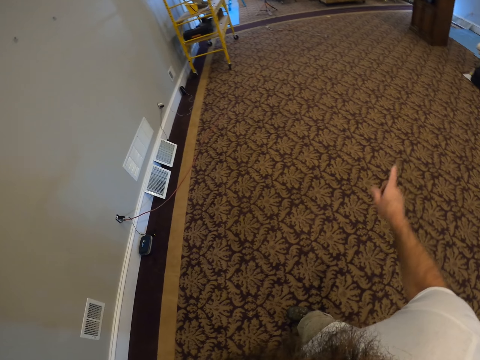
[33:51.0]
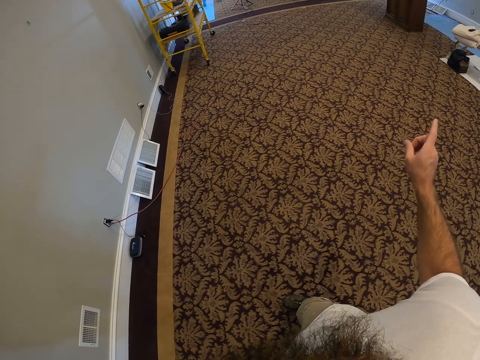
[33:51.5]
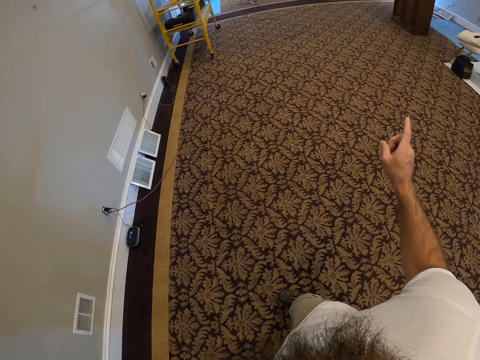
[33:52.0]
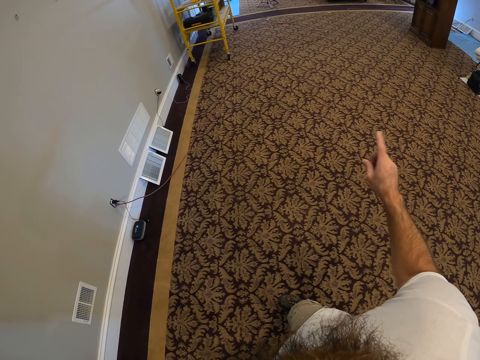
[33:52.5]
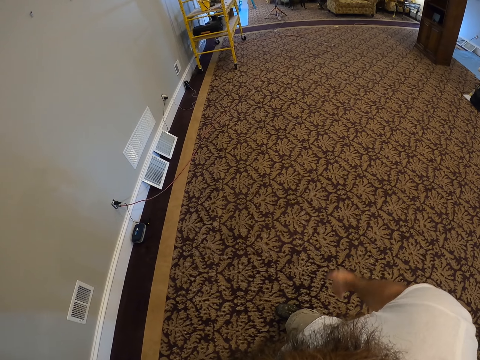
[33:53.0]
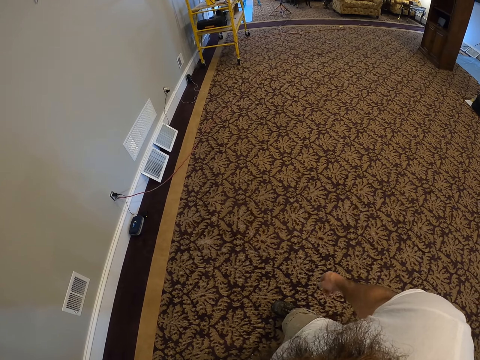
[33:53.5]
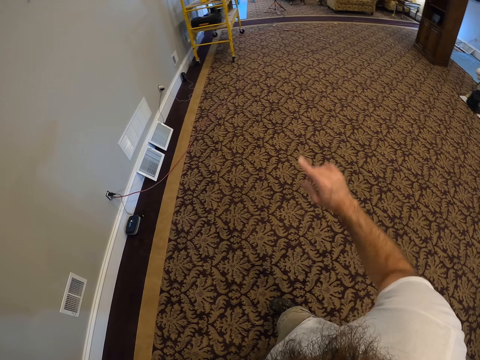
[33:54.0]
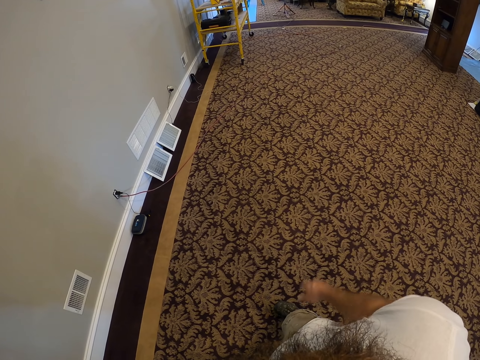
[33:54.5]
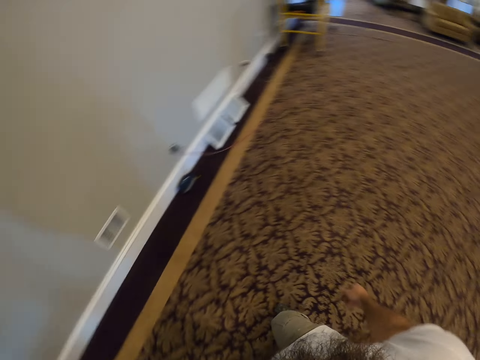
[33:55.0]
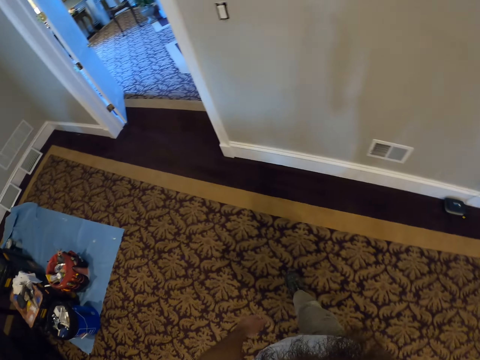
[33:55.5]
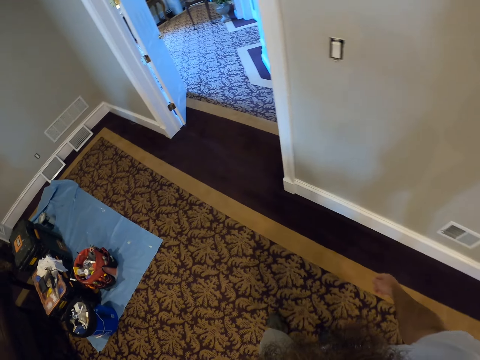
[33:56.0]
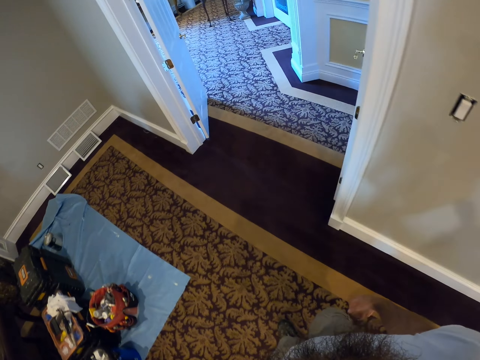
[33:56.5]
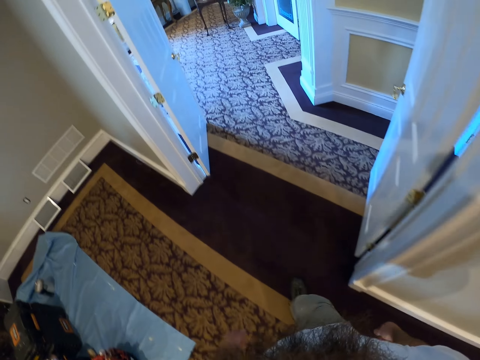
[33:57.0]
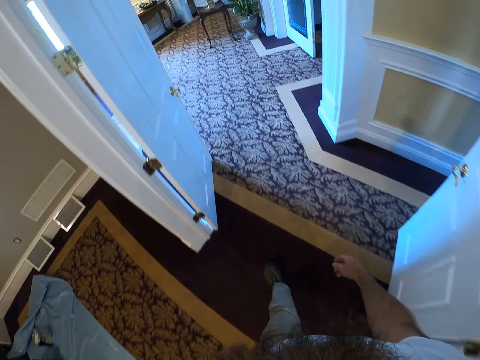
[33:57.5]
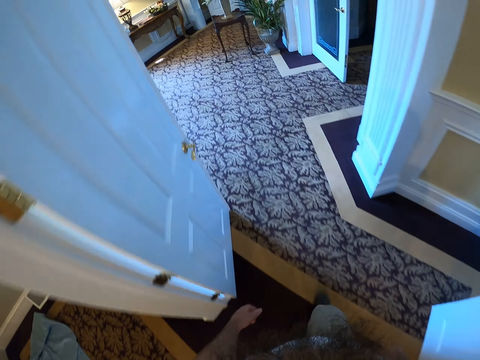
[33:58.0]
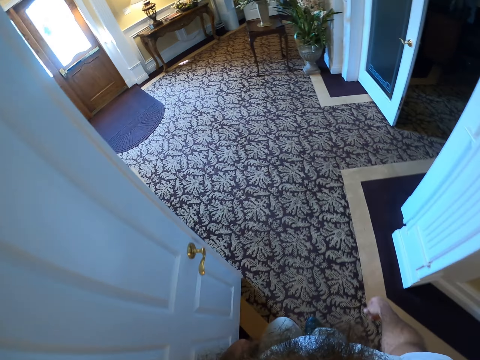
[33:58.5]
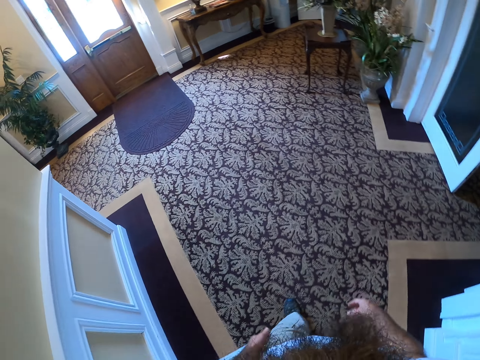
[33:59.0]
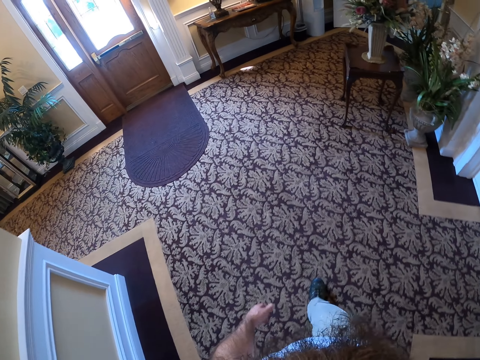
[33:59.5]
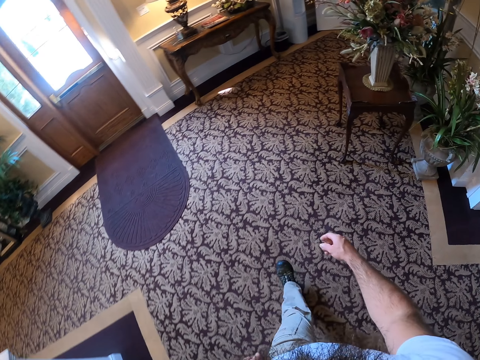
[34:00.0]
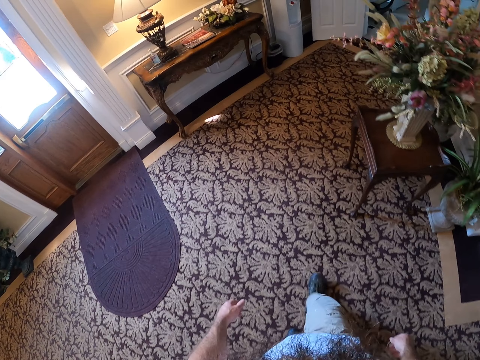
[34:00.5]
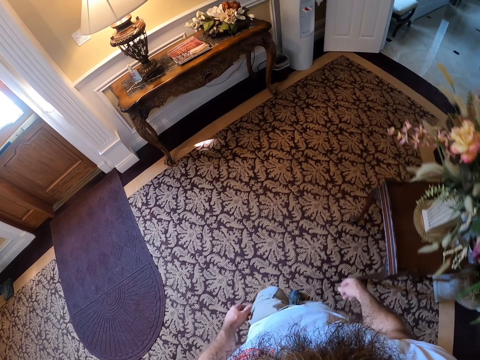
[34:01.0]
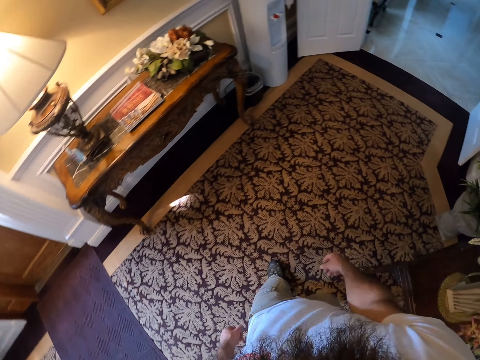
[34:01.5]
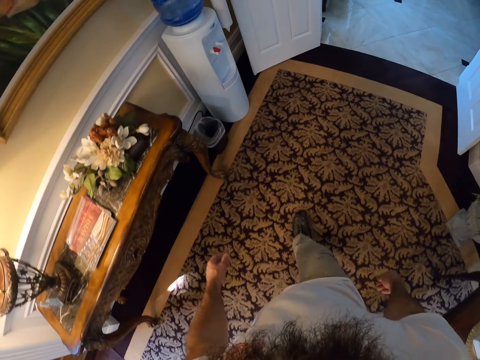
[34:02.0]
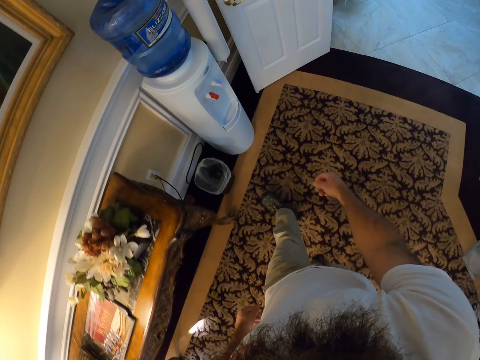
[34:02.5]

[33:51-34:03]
The camera wearer walks into a lobby.

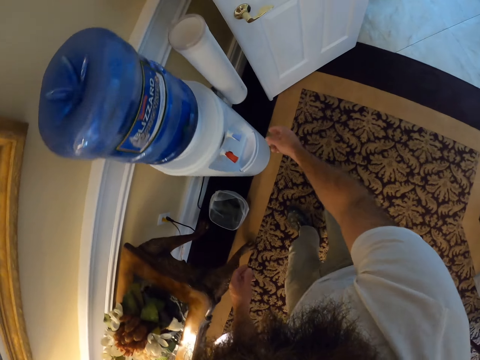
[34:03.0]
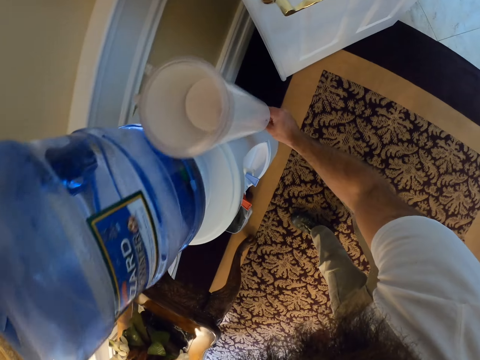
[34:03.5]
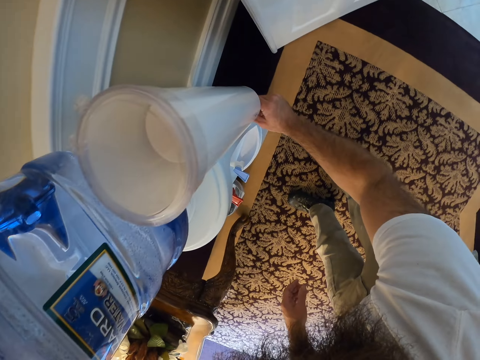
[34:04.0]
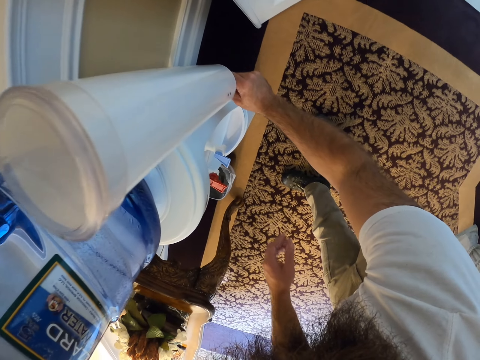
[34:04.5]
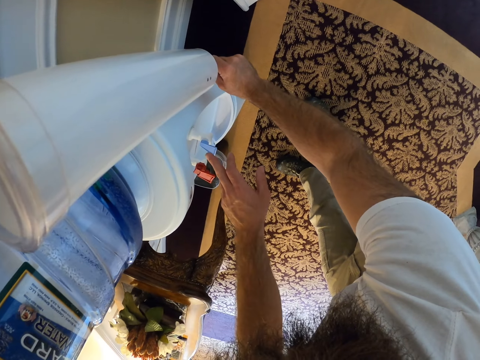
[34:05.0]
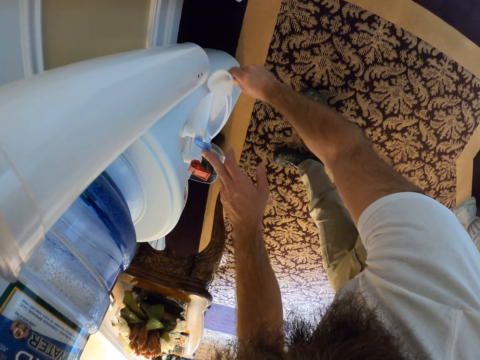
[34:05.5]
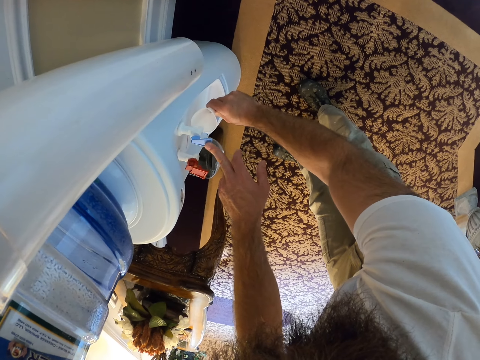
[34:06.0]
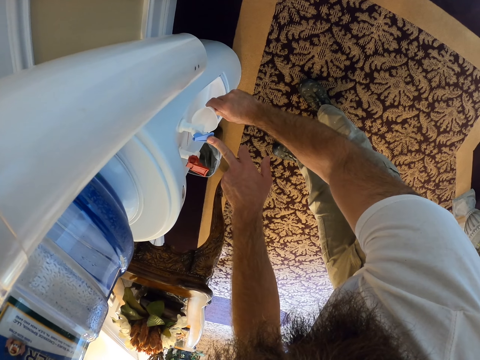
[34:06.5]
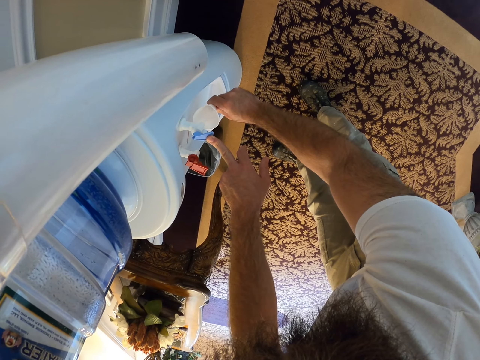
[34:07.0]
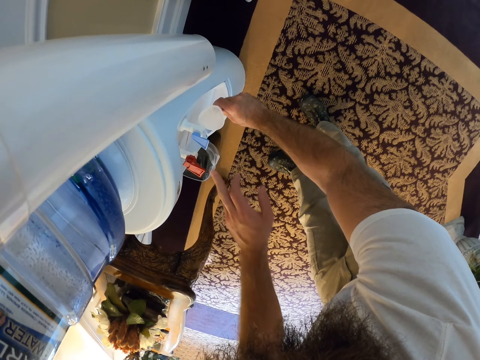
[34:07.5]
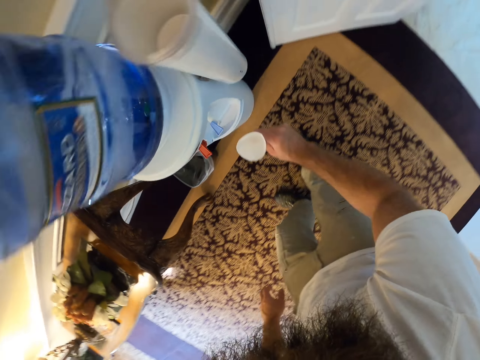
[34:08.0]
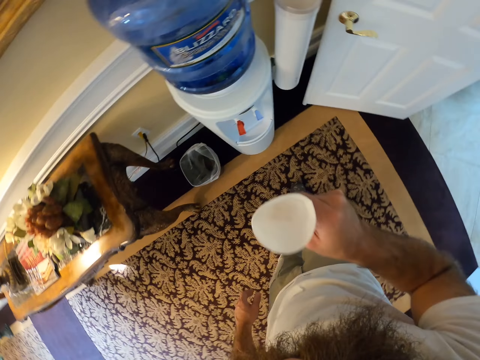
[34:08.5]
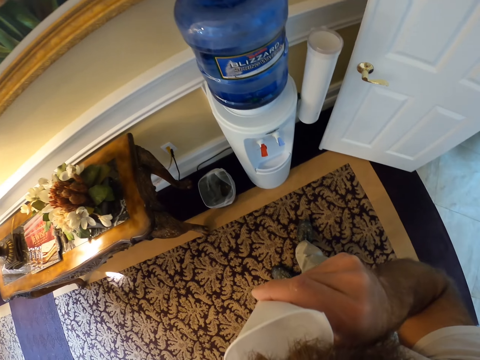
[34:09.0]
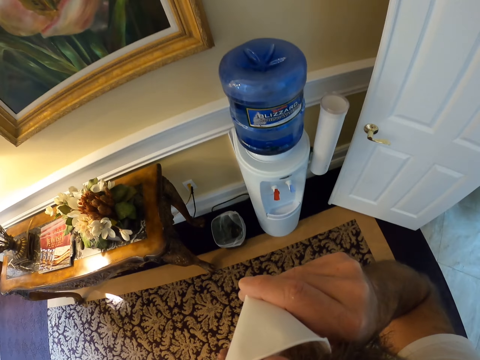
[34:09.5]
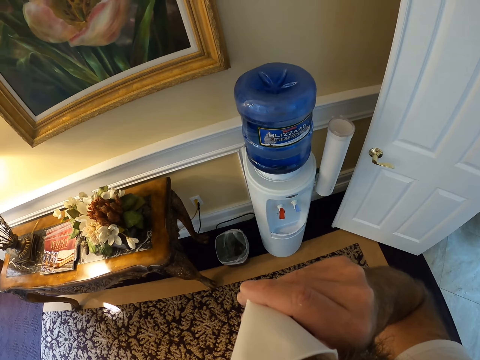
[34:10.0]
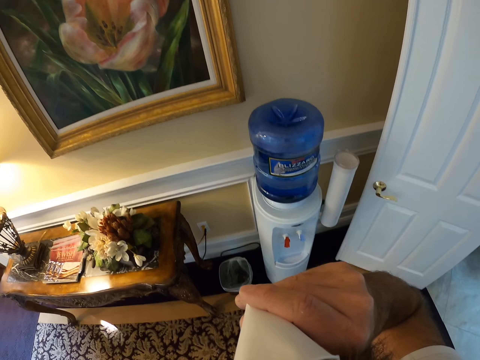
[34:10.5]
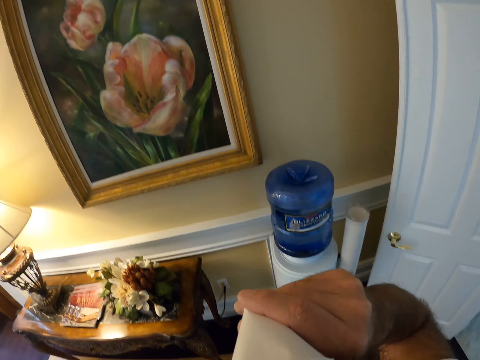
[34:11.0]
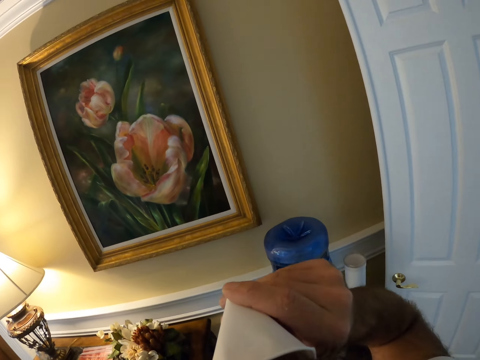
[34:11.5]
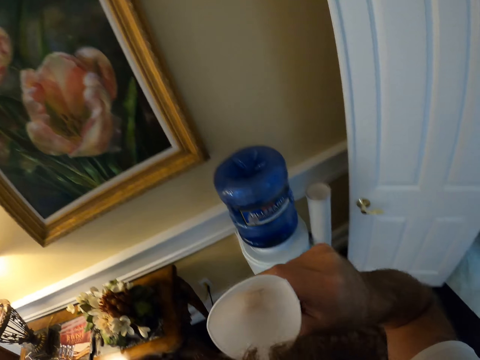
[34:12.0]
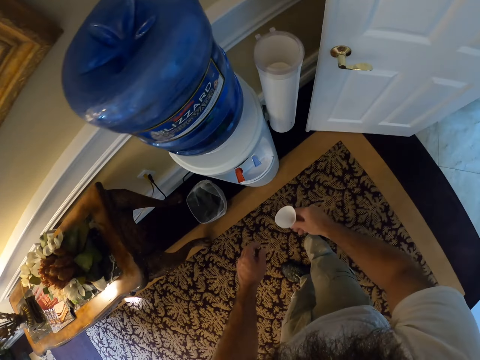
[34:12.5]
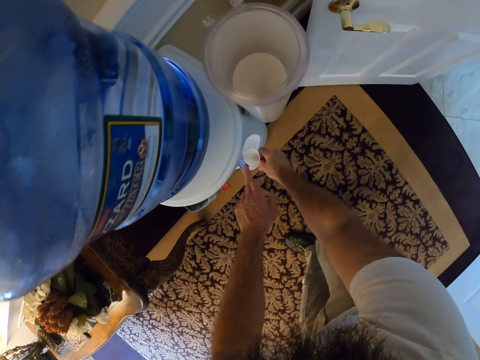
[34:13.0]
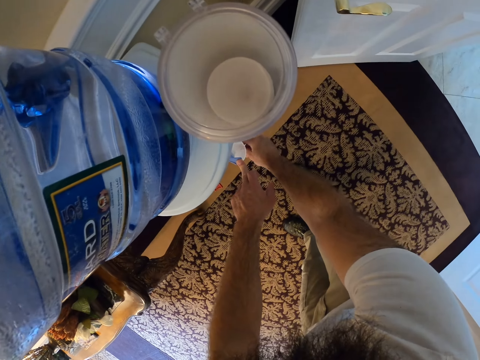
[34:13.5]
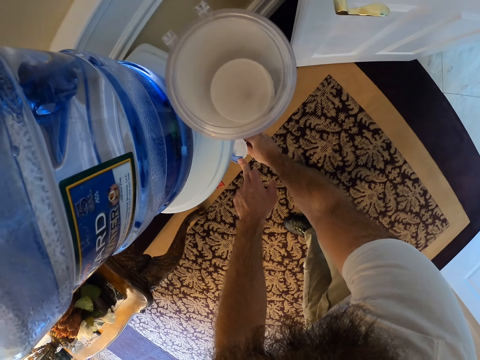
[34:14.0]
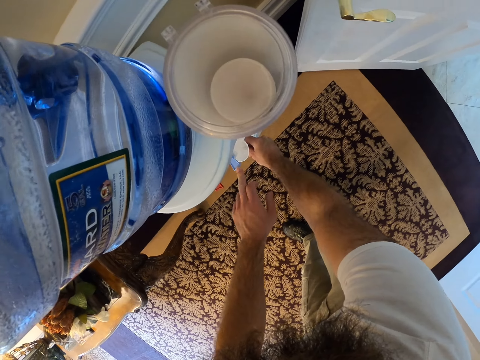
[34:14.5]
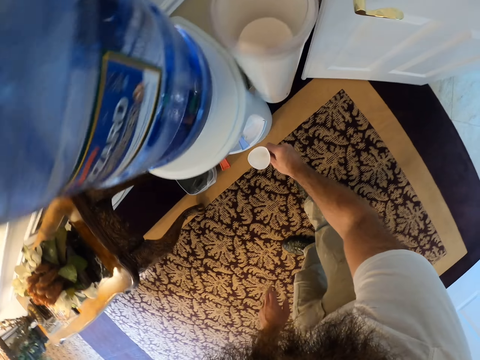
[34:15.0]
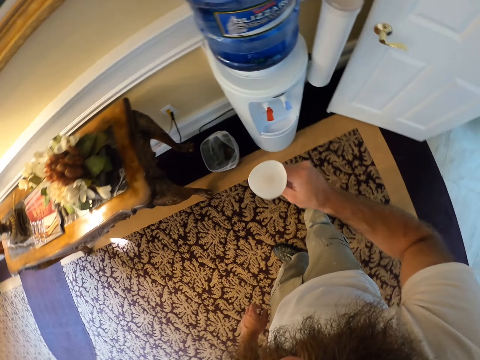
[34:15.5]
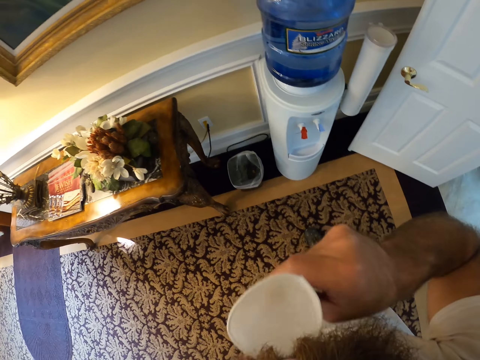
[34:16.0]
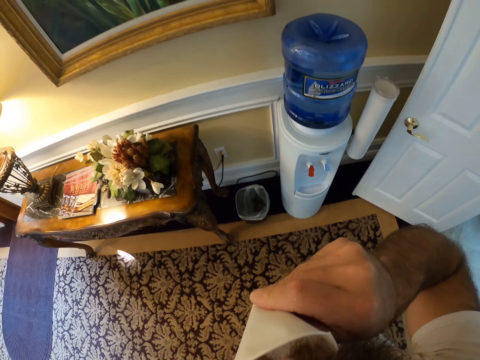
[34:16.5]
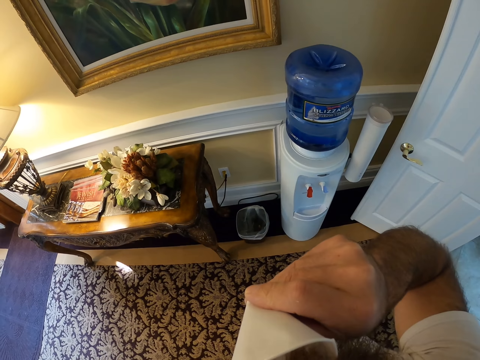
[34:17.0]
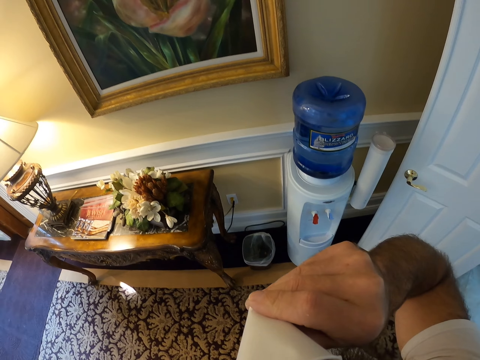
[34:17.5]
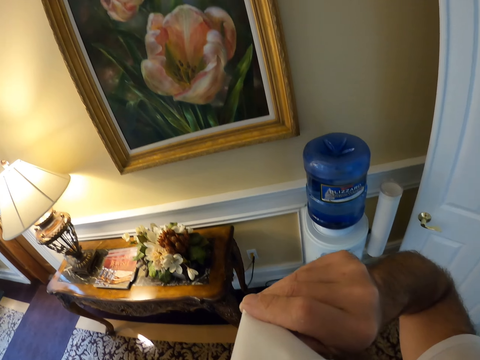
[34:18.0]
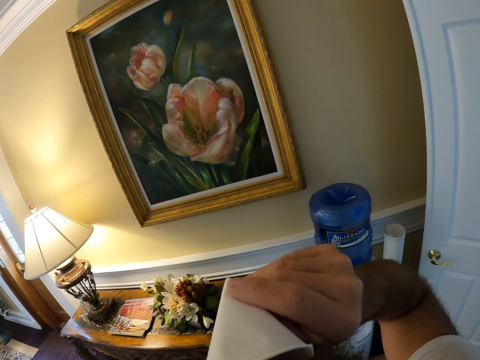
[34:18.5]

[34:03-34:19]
The camera wearer takes a cup from a cup dispenser with his right hand. He presses a switch on a water dispenser with his left hand. He fetches water from the faucet with the cup in his right hand. He drinks water from the cup in his right hand. He presses the switch on the water dispenser with his left hand. He fetches water from the faucet with the cup in his right hand. He drinks water from the cup in his right hand.
